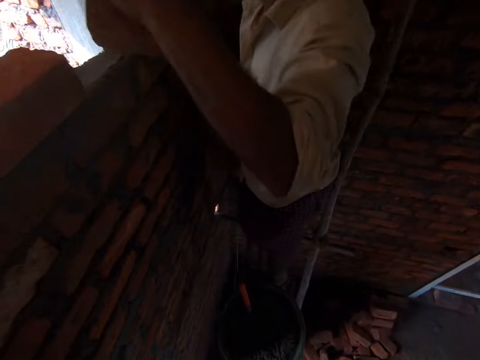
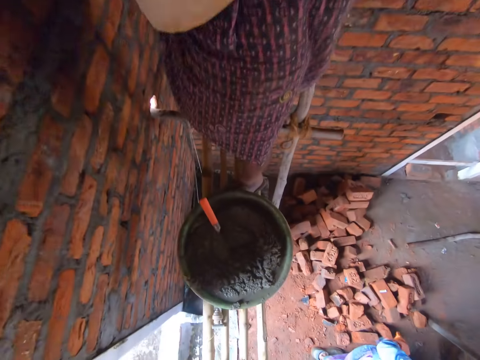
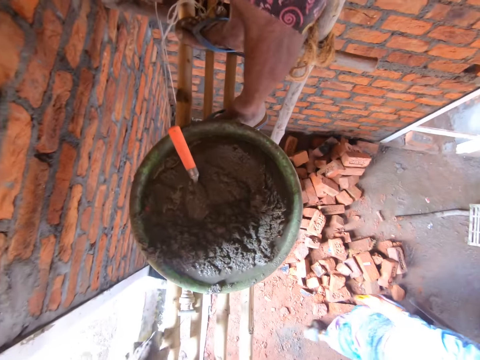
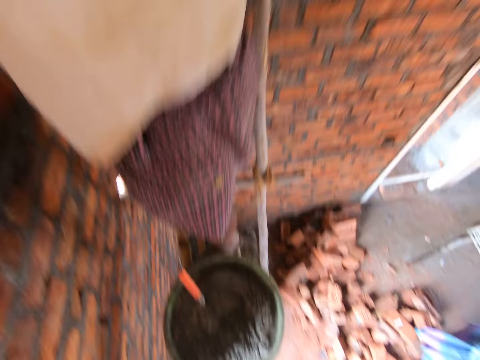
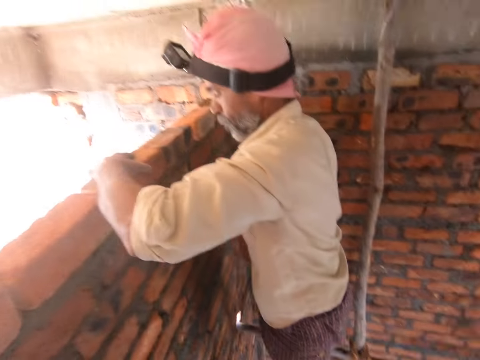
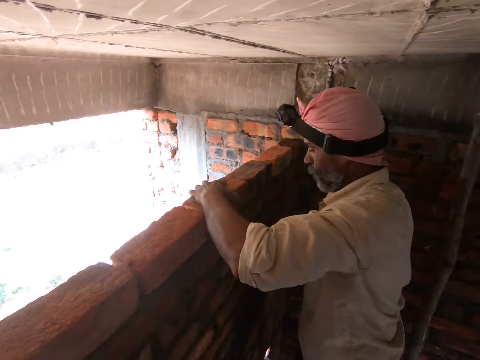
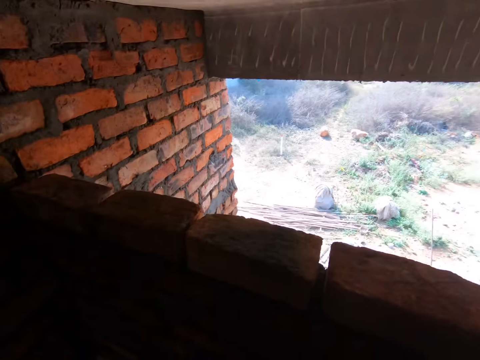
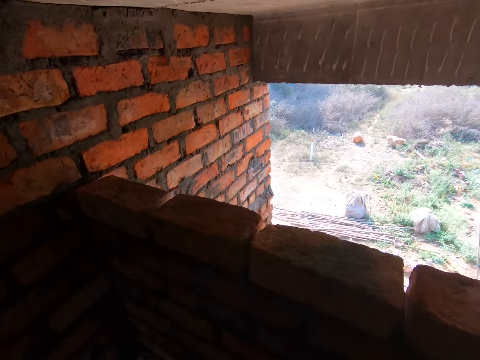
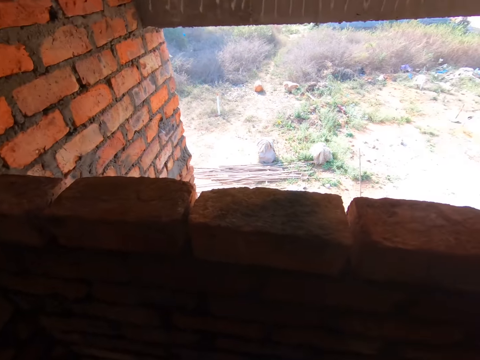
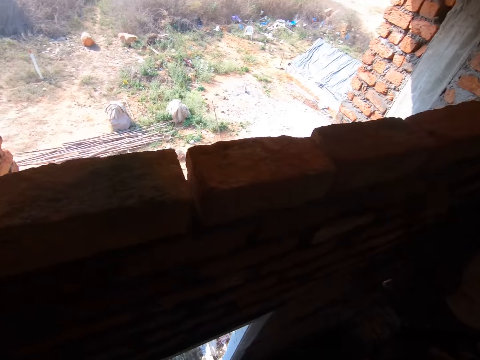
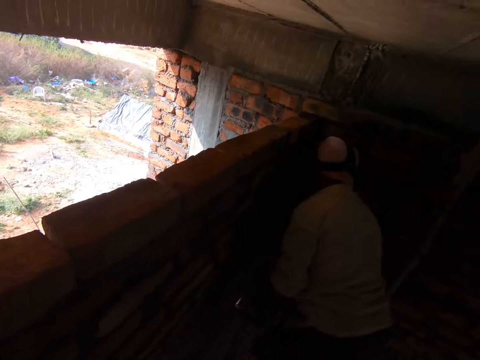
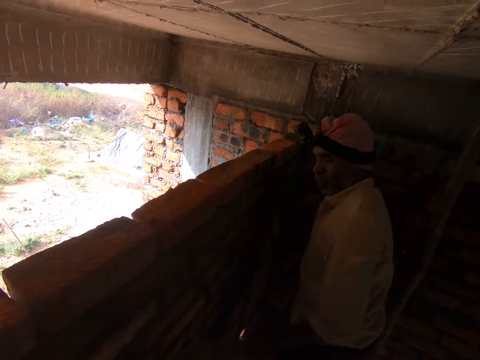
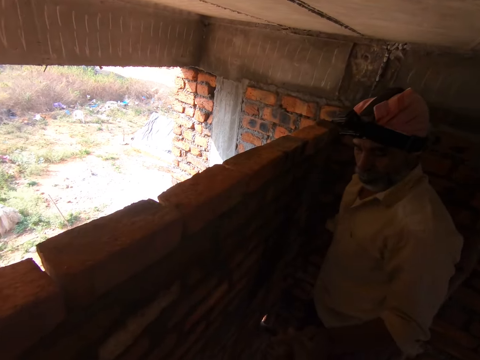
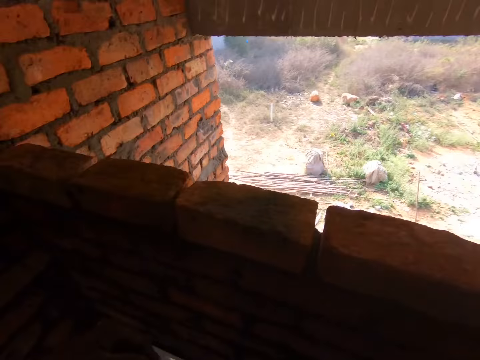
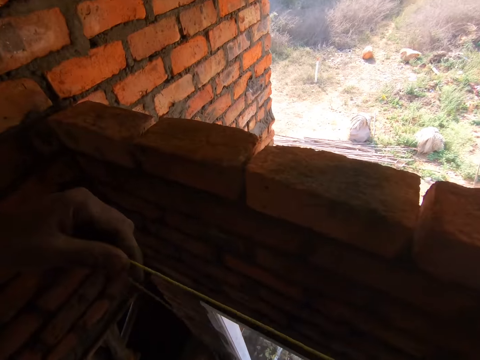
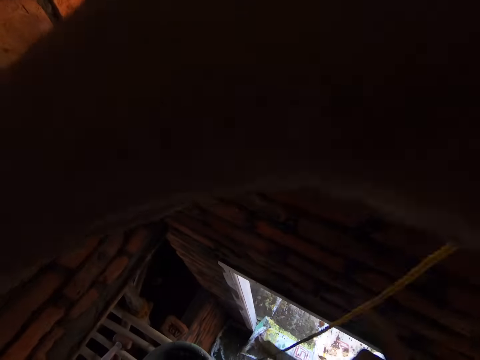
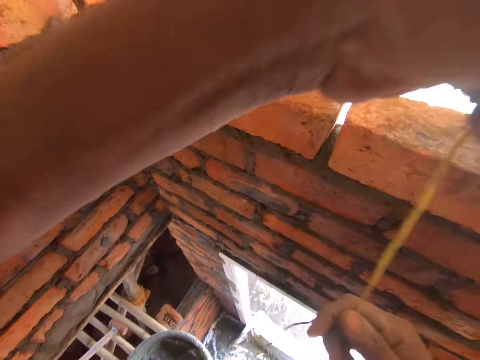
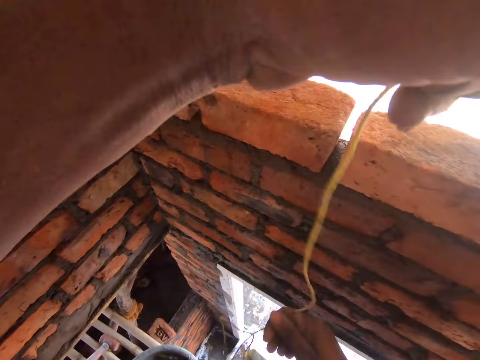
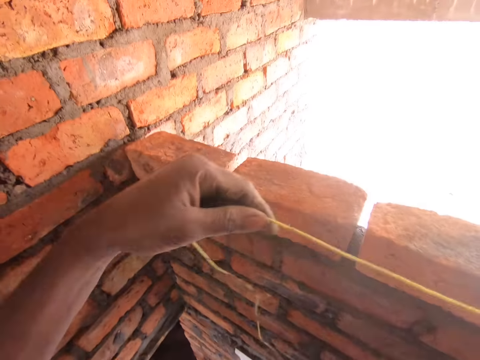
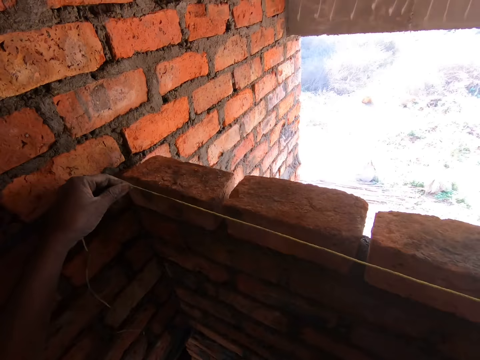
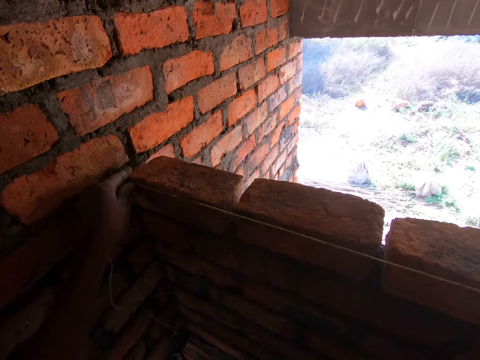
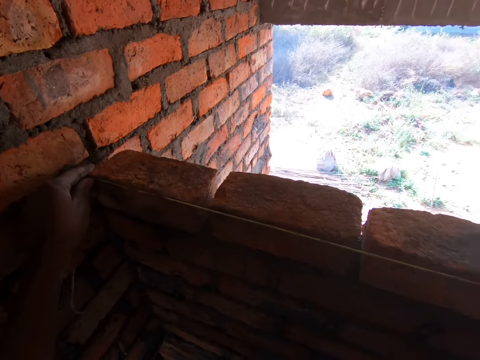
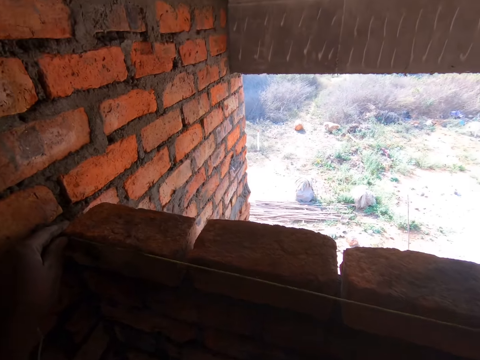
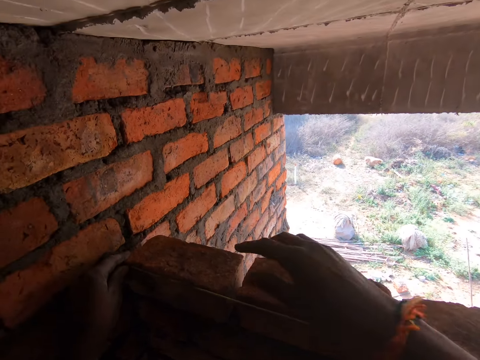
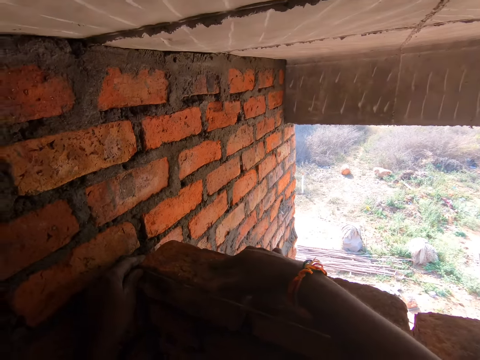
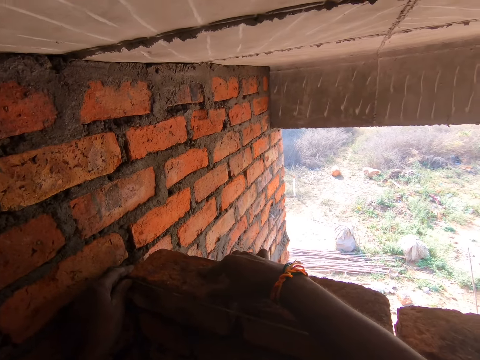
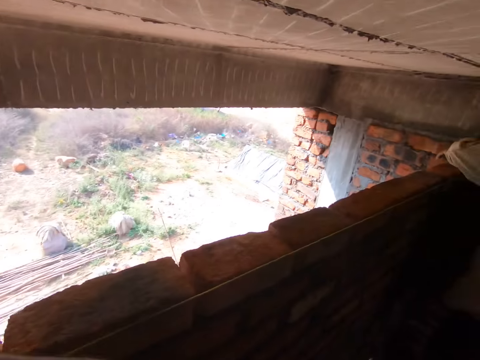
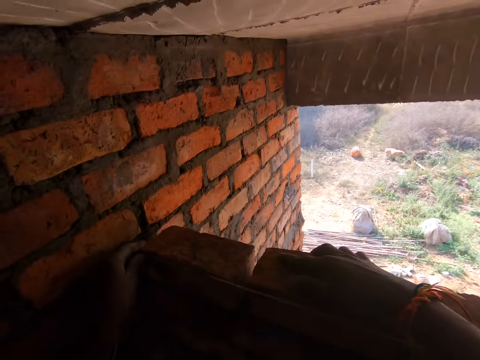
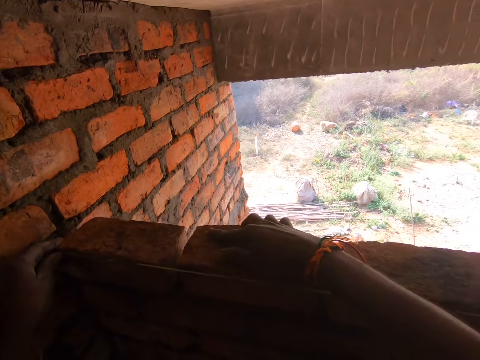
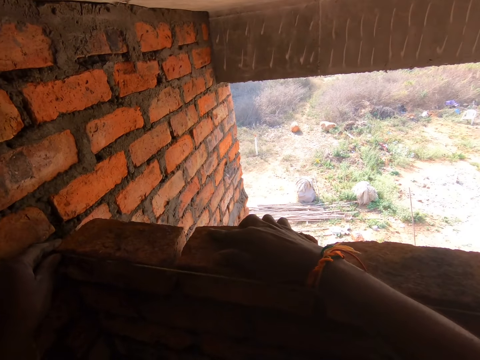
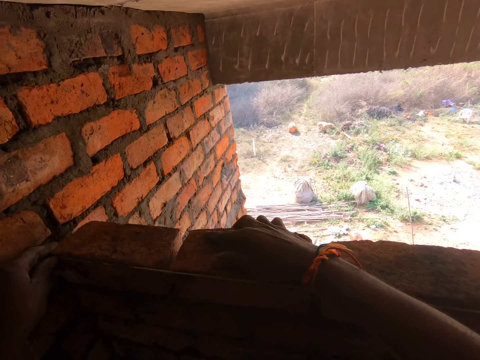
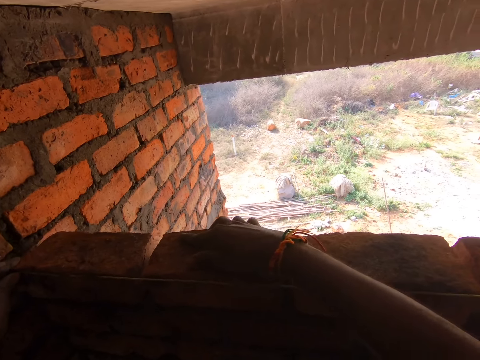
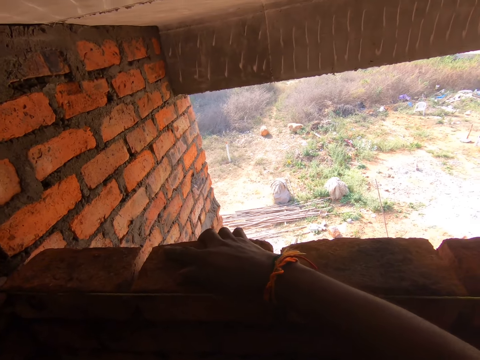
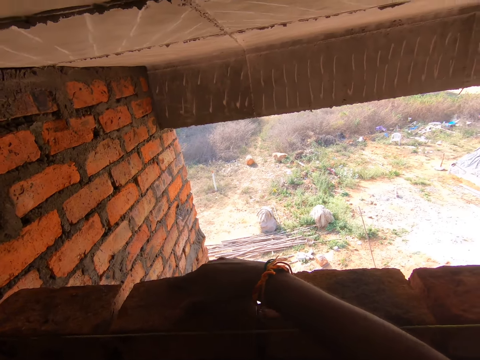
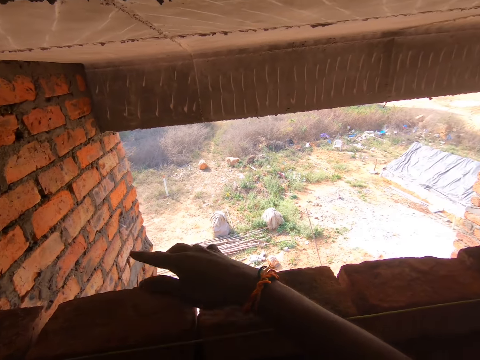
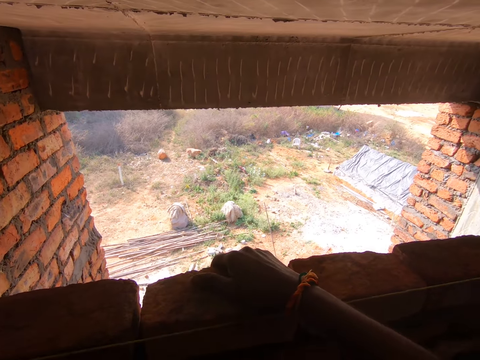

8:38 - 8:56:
The camera wearer looks around. They hold a construction rope. They measure the bricks. They fix the bricks firmly. They touch the bricks. They talk with a man.

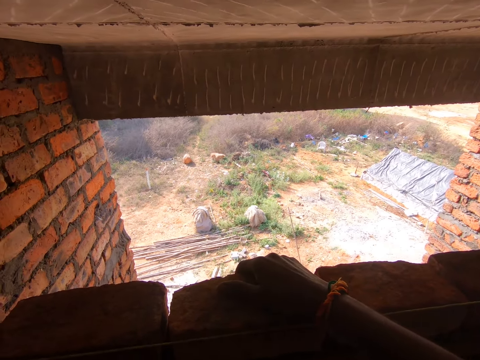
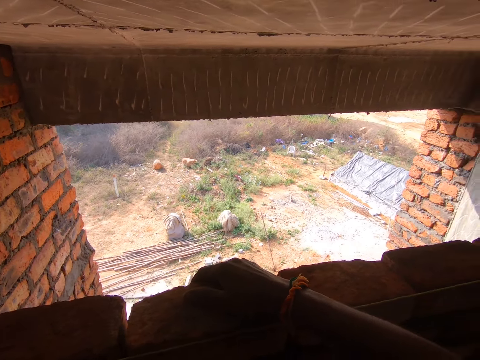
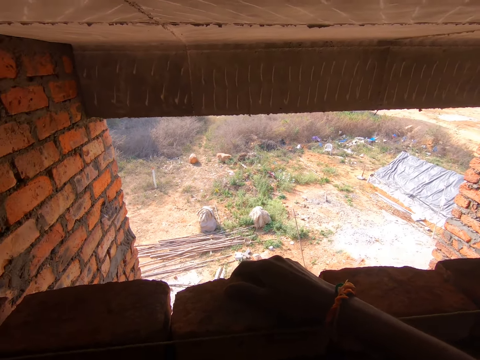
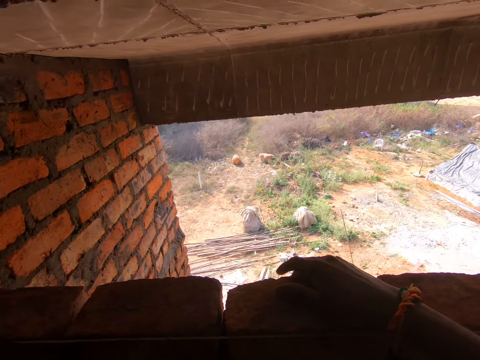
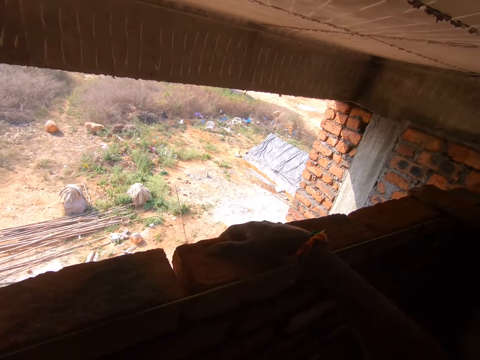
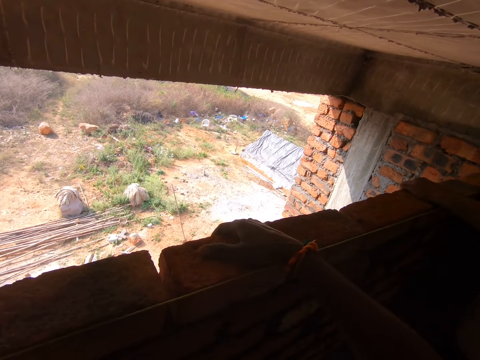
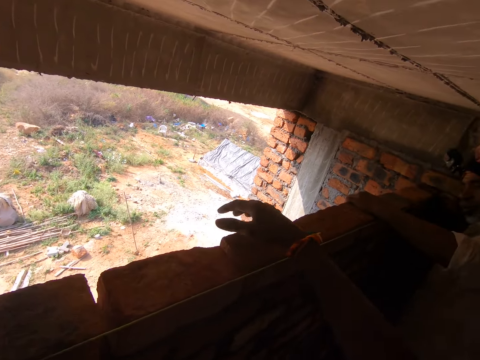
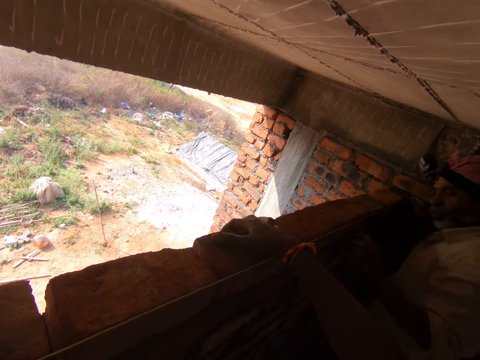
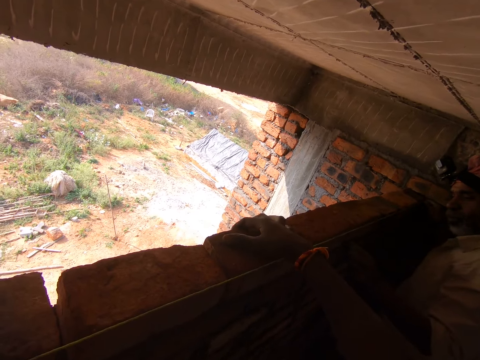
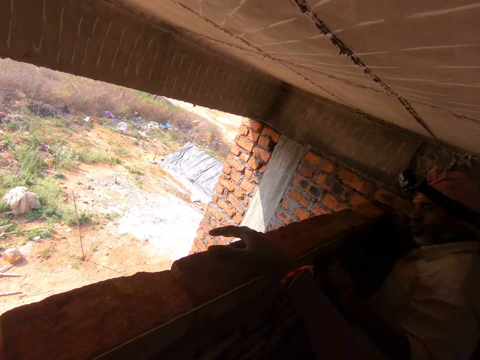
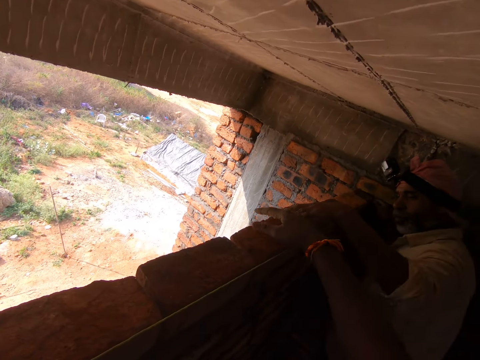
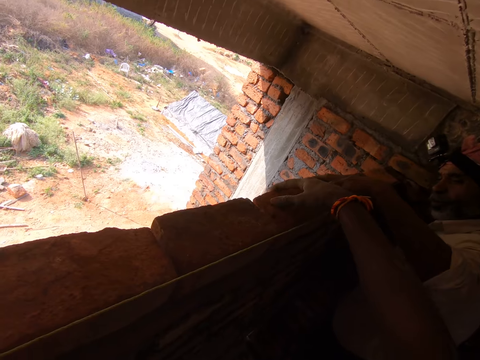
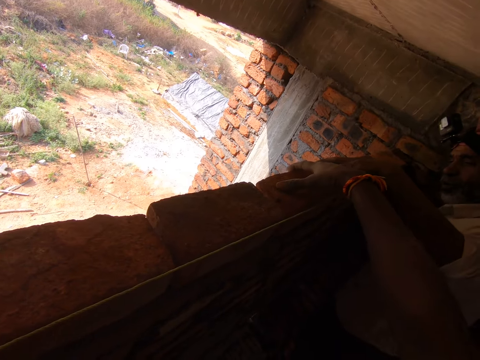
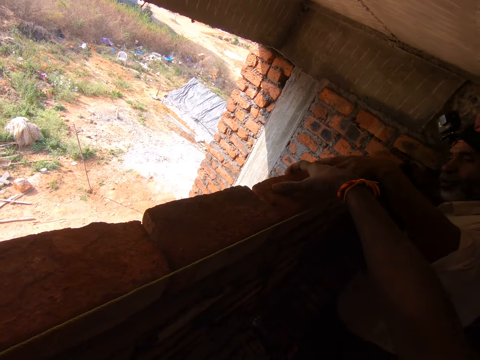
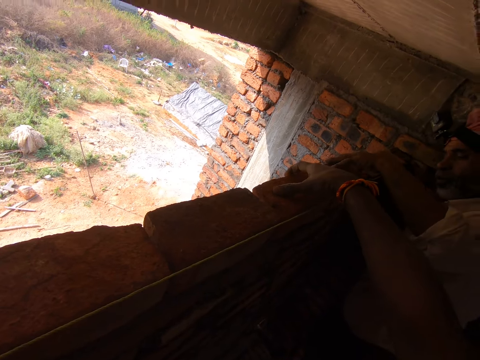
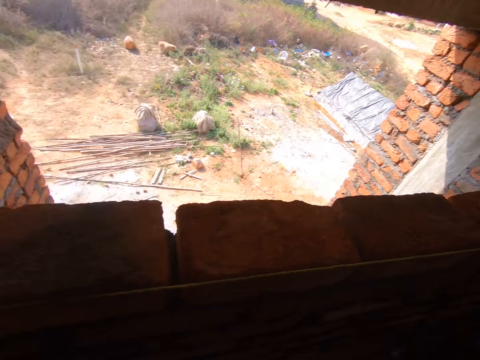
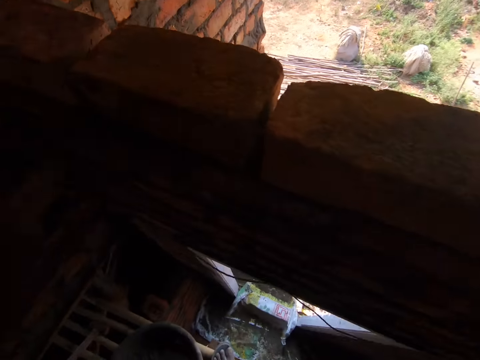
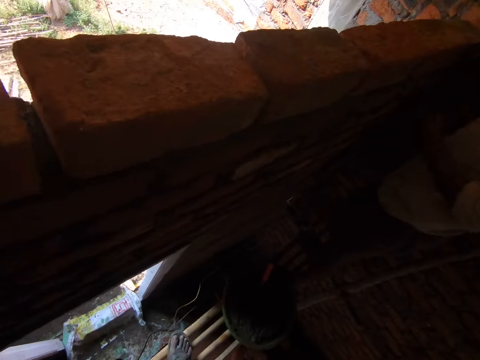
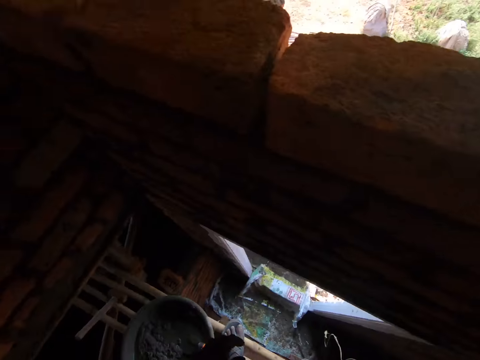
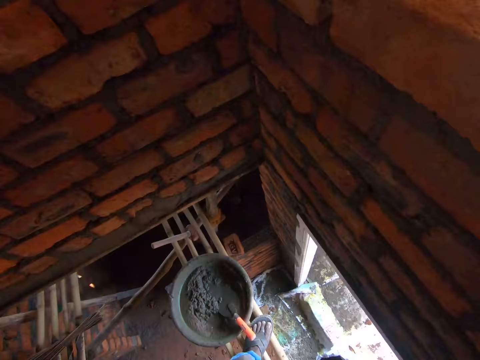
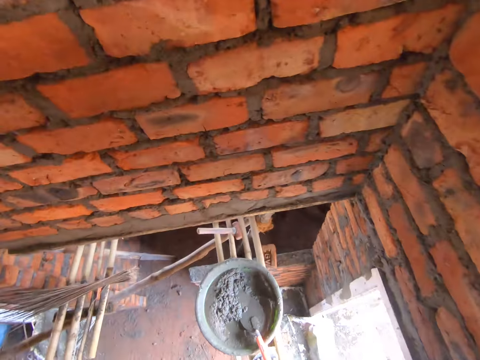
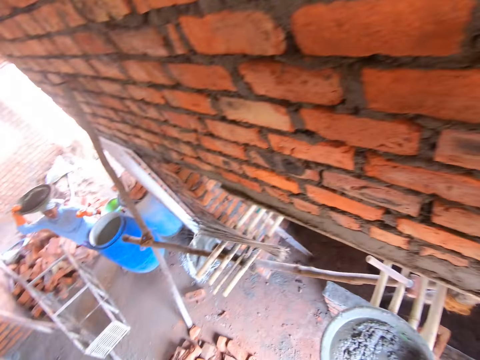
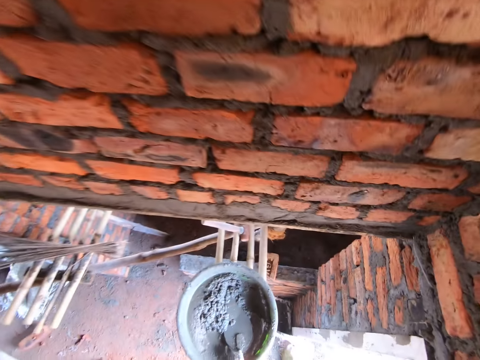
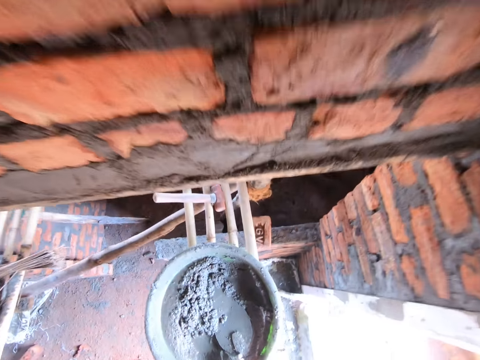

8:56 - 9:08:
The camera wearer looks around.
